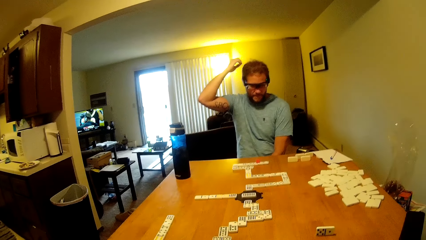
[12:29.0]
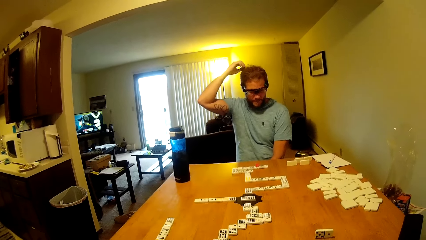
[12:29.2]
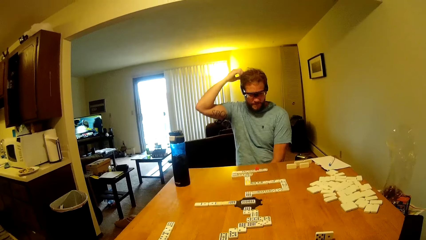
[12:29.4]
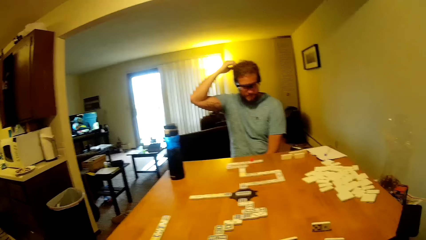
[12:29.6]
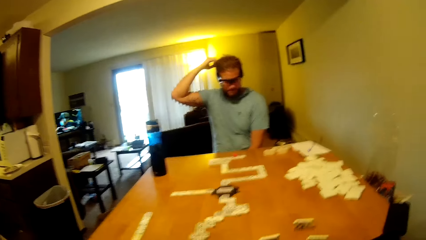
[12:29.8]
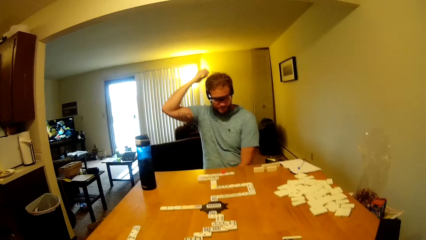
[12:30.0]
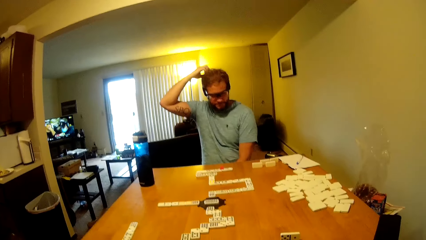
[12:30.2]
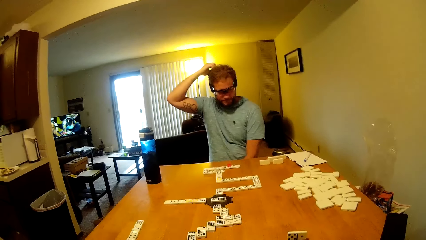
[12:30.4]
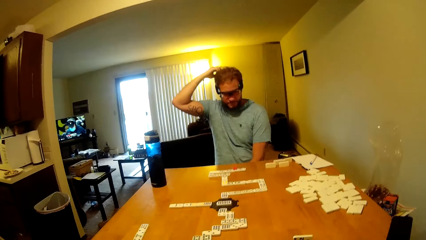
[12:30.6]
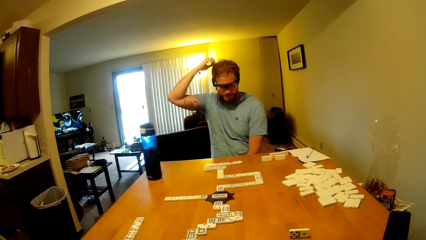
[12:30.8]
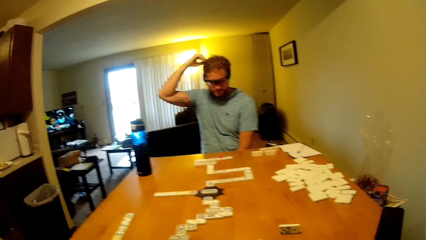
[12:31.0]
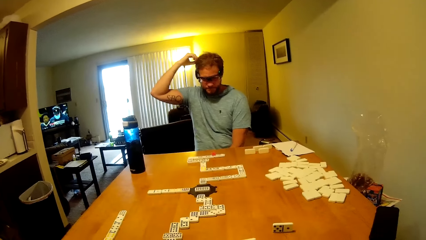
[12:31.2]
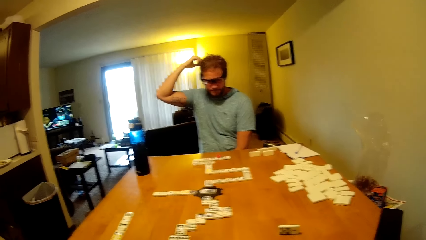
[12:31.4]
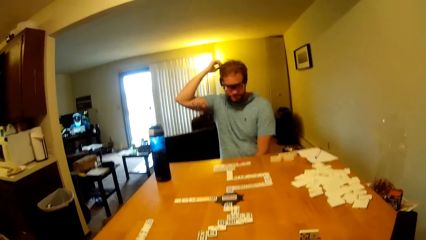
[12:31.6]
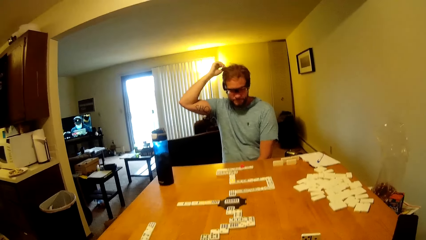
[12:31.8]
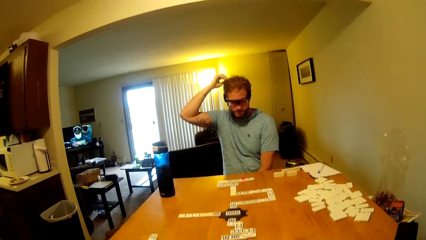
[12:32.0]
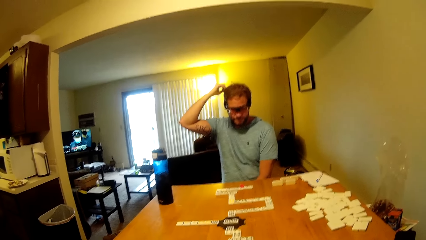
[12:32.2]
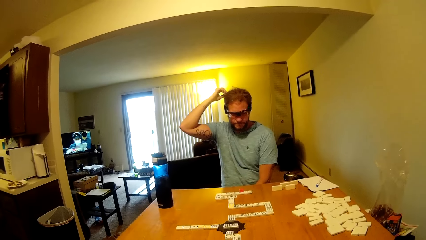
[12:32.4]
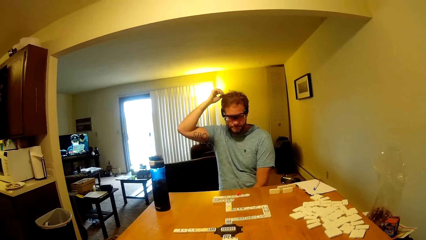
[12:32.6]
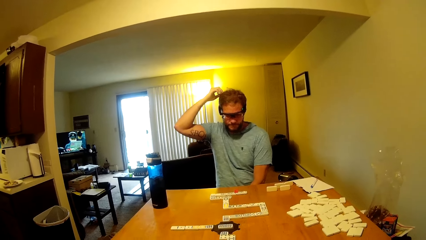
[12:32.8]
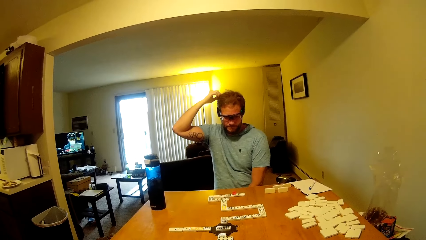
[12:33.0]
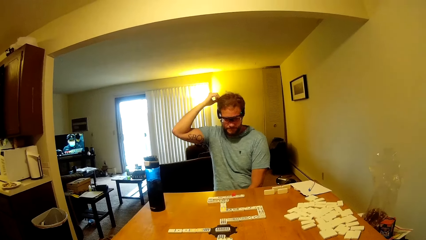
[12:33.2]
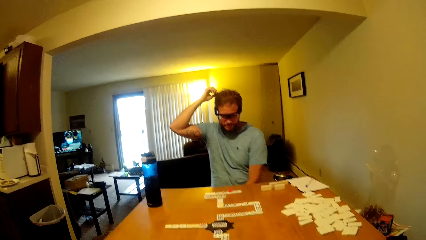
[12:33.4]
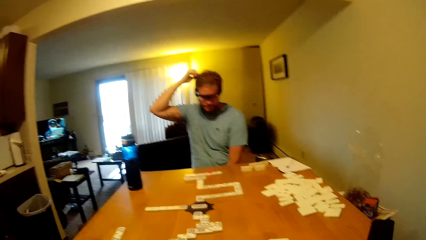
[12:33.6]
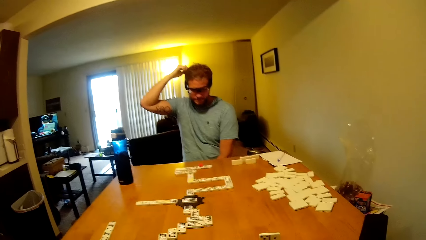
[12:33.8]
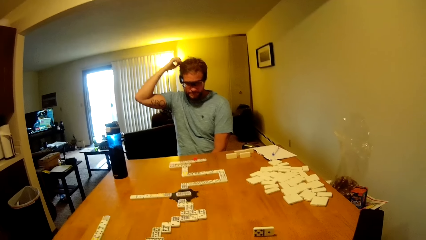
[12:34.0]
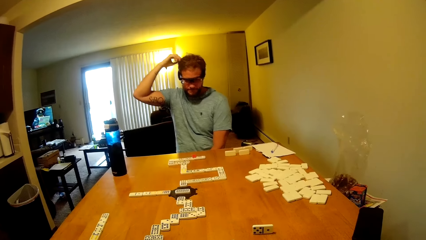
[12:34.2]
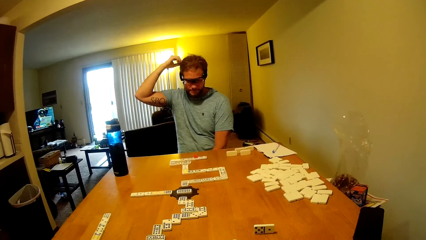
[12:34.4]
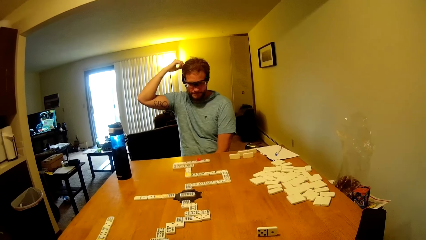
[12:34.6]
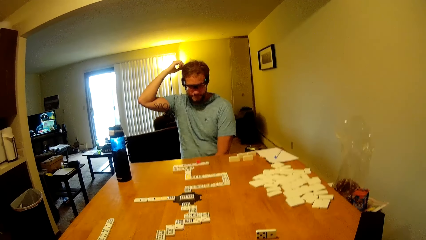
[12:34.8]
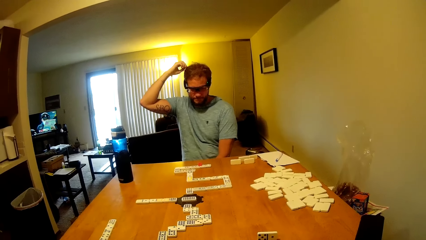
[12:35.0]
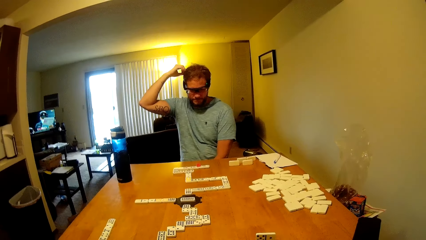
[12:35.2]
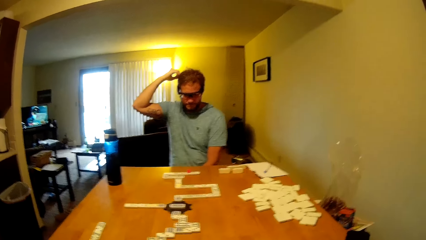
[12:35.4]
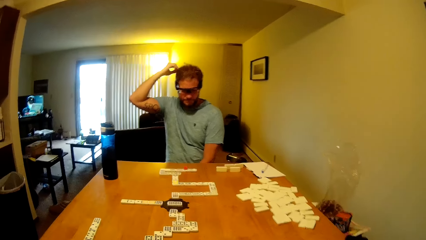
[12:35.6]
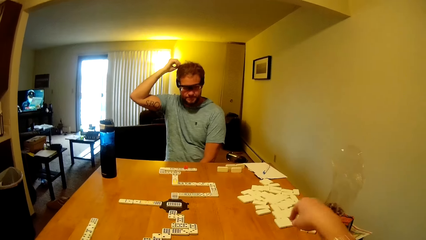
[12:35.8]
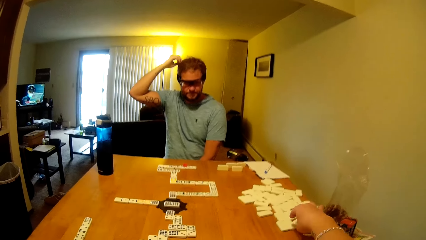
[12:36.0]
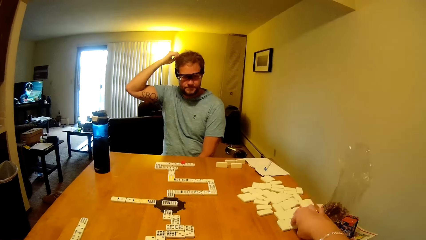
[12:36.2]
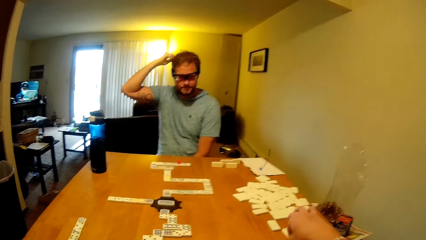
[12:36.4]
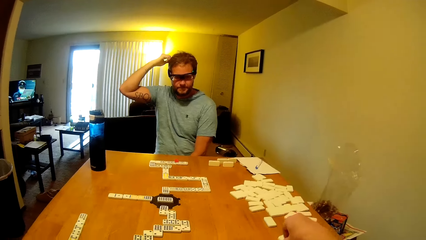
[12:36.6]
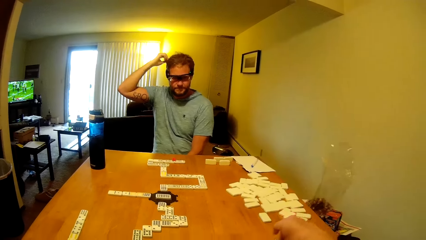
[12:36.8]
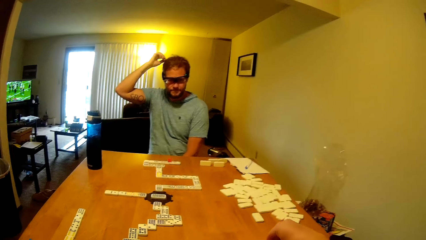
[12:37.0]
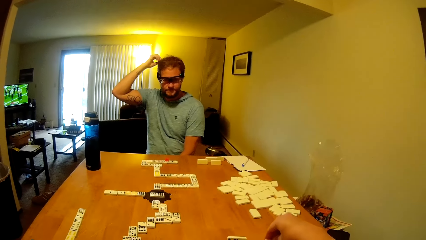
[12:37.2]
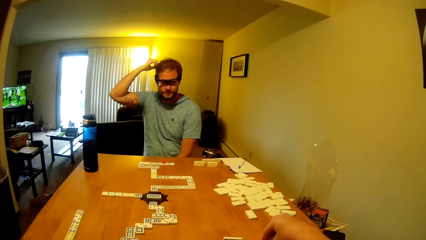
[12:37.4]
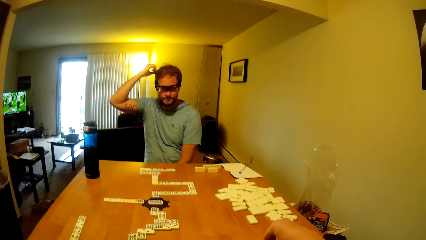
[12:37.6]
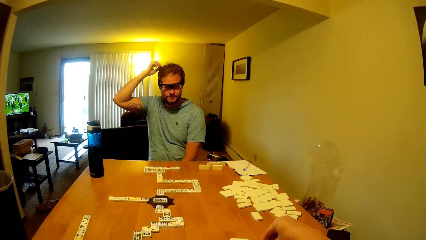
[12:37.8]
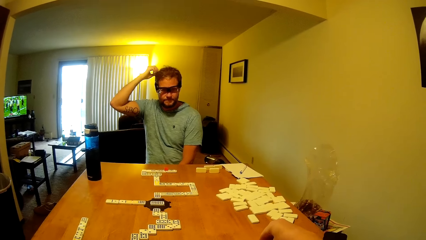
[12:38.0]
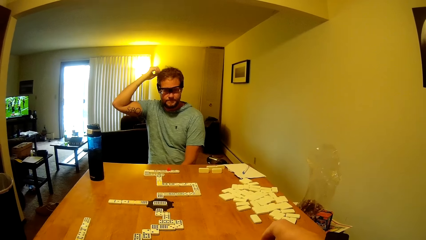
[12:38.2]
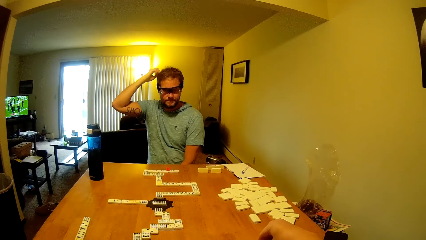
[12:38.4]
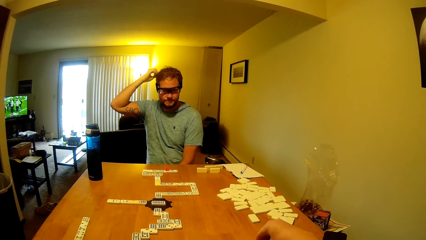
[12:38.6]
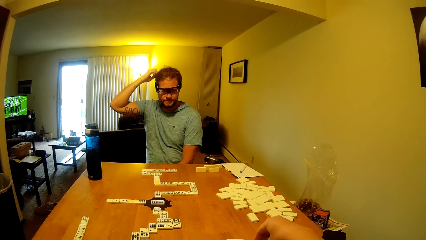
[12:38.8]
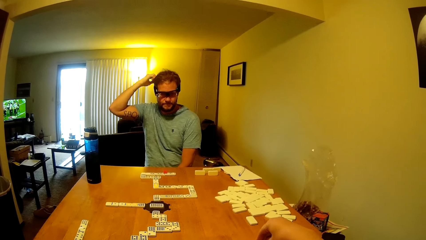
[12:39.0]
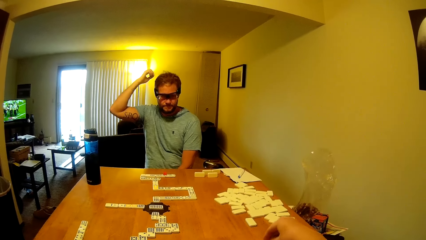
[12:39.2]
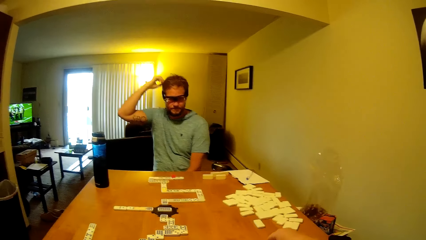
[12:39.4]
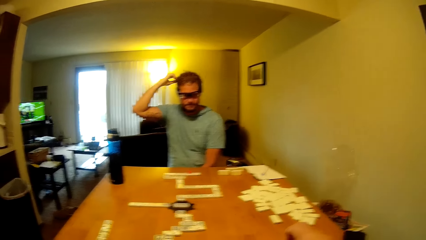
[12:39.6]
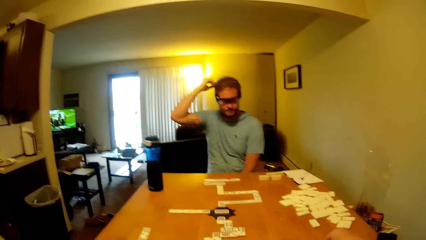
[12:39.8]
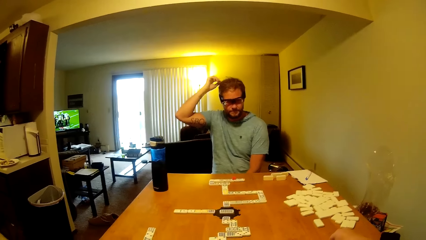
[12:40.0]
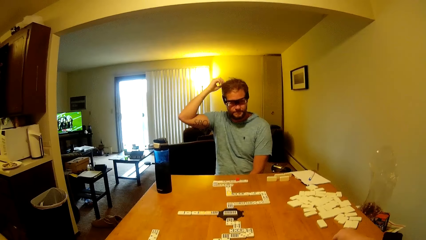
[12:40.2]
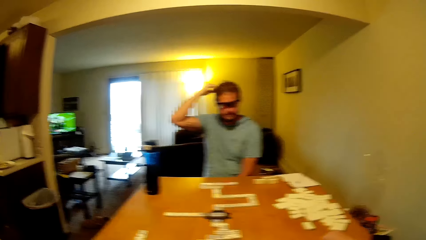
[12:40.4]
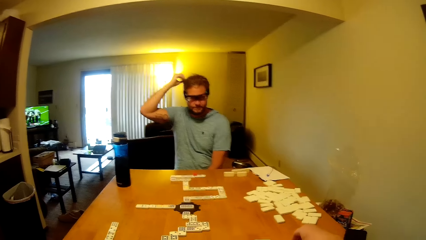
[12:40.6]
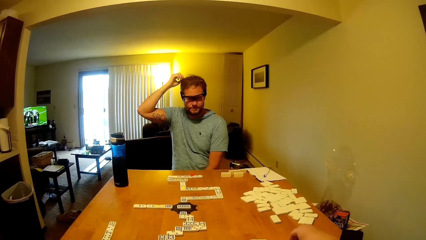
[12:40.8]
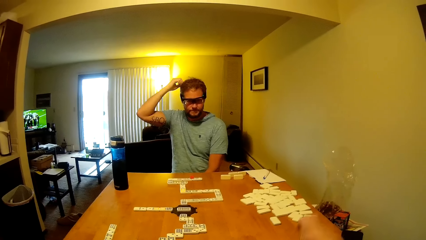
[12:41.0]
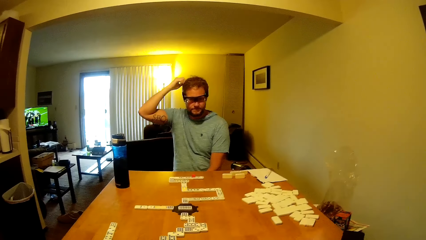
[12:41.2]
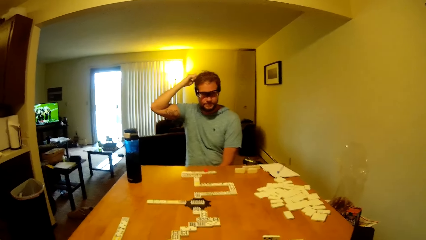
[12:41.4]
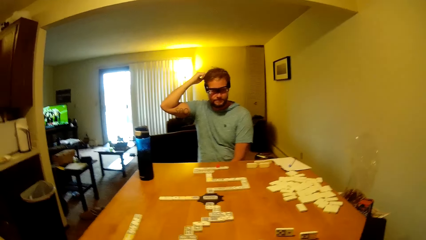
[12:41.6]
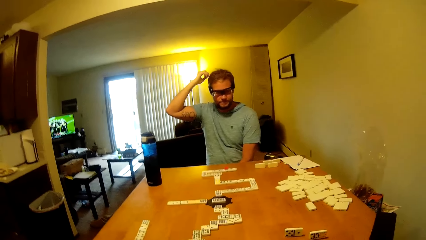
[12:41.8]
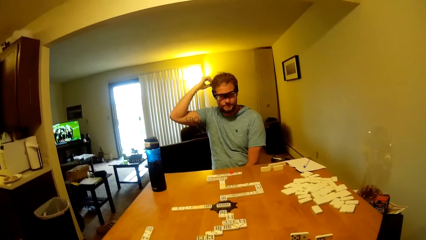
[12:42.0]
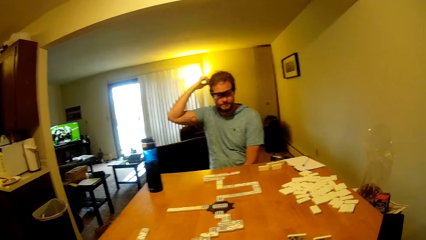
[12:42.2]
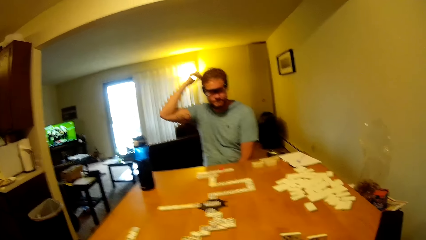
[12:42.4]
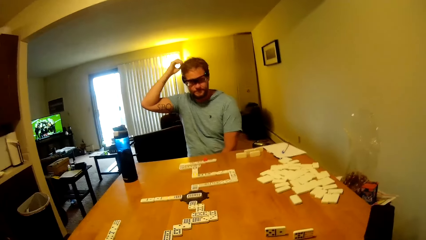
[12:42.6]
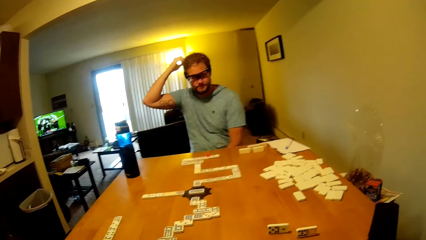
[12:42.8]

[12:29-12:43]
The man touches his hair. The camera wearer picks the word board on the table. They move a dominoes piece.

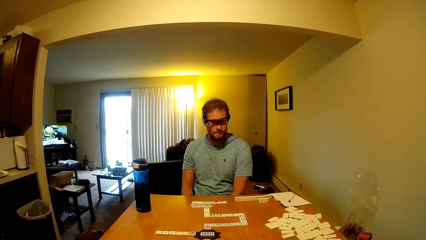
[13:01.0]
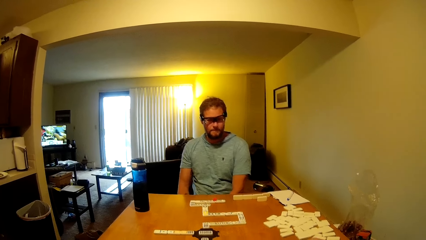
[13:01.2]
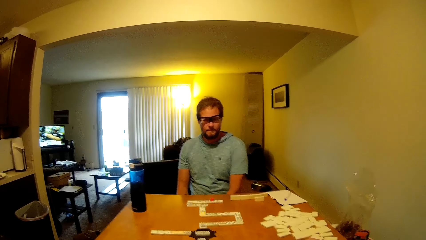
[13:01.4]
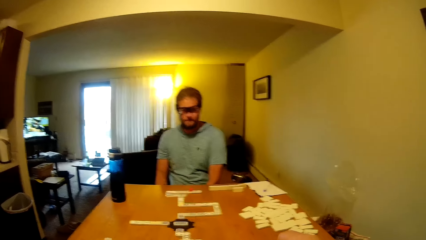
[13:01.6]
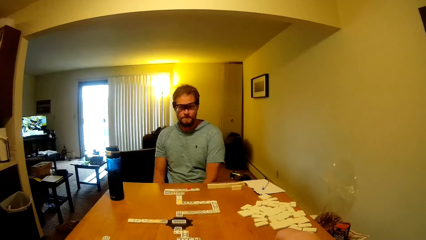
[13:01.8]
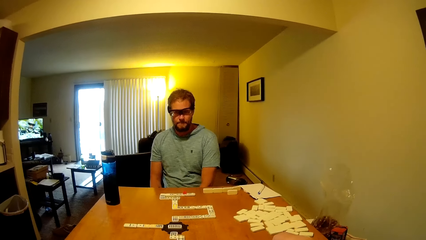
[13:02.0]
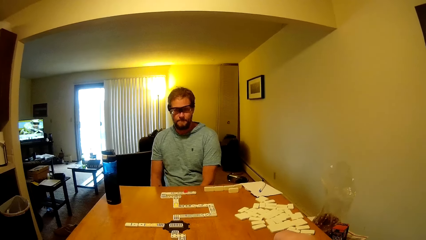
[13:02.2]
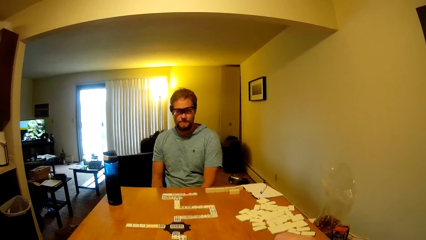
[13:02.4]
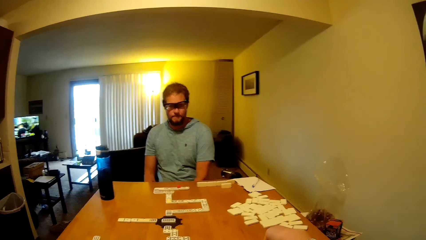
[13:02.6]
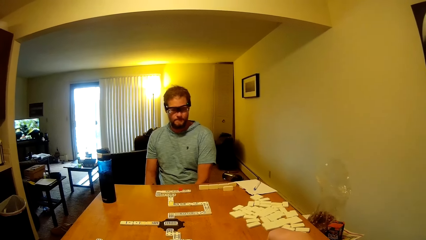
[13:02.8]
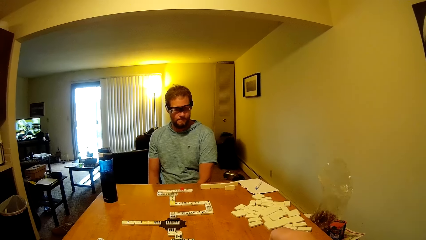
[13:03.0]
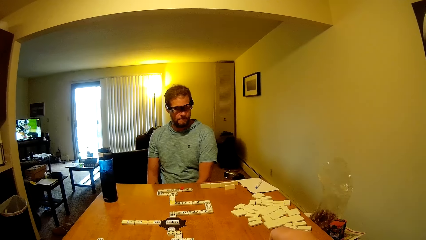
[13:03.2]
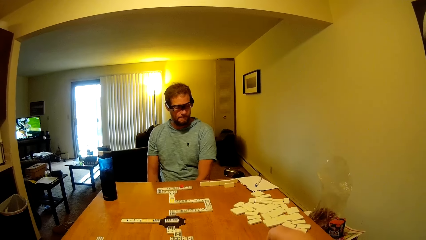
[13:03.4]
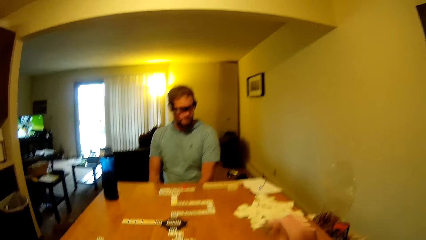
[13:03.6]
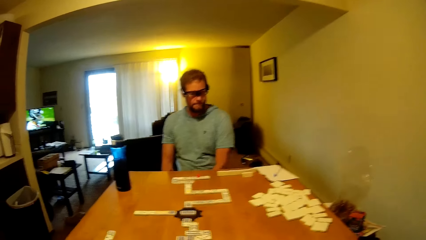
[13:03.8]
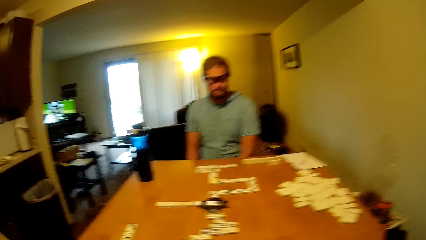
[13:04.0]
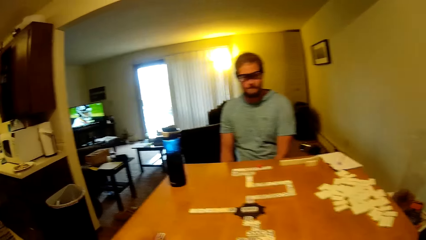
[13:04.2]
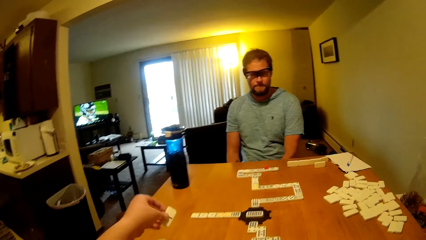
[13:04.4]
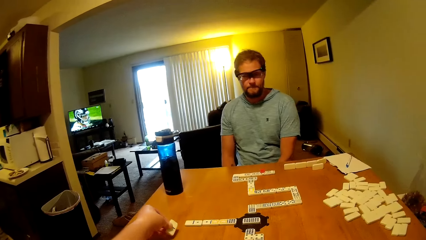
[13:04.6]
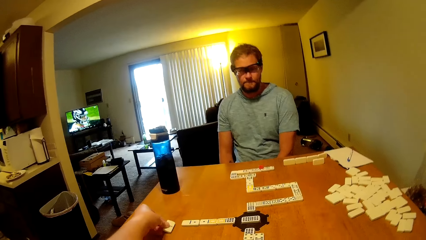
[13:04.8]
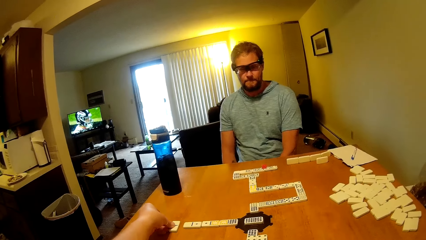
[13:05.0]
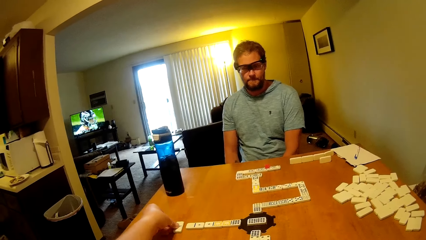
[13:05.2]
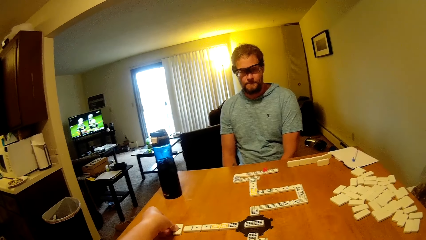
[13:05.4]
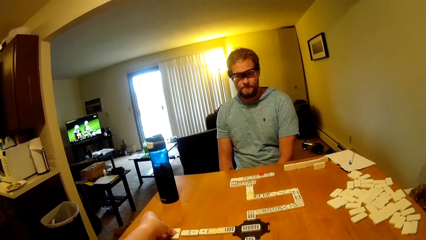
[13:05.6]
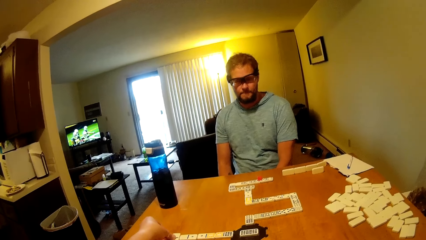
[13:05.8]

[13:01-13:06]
The camera wearer moves a dominoes piece. The man arranges dominoes pieces.
